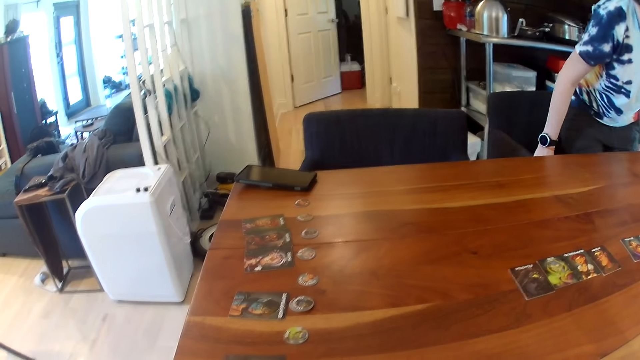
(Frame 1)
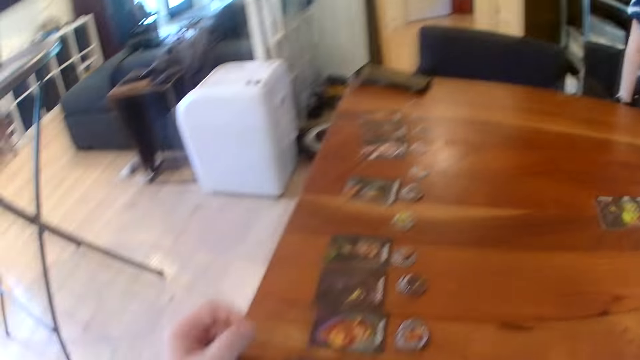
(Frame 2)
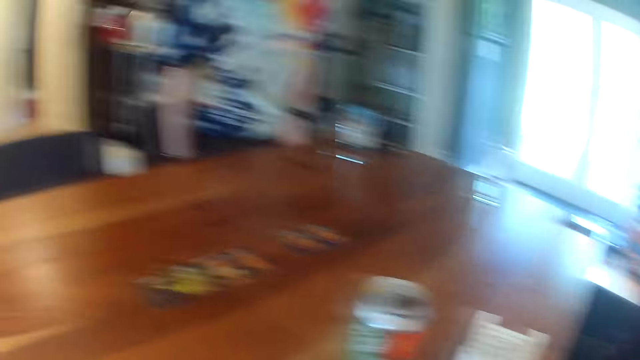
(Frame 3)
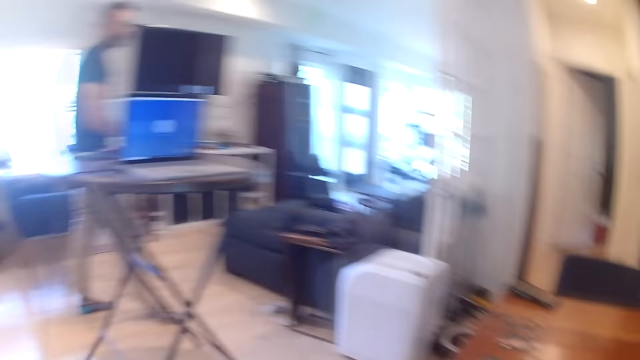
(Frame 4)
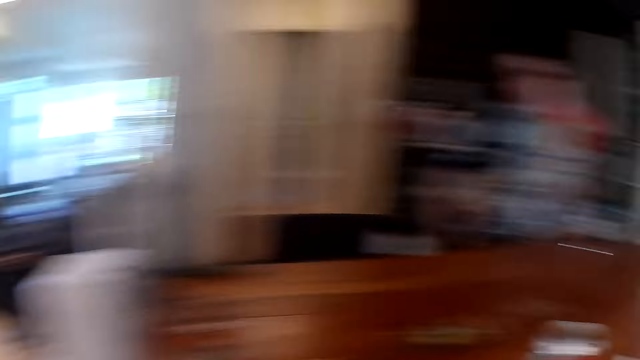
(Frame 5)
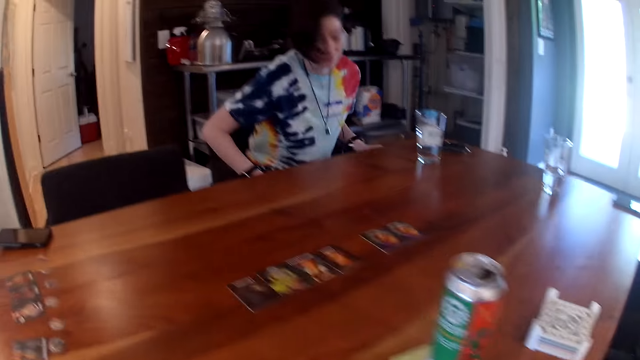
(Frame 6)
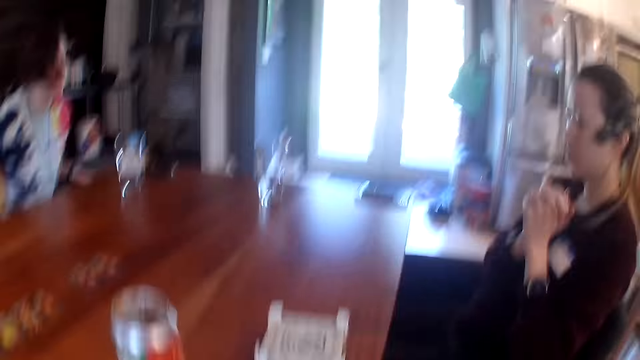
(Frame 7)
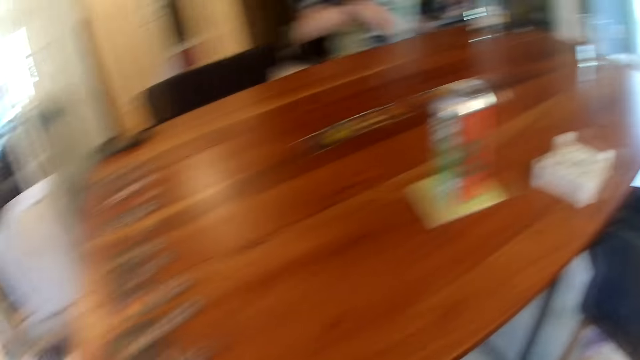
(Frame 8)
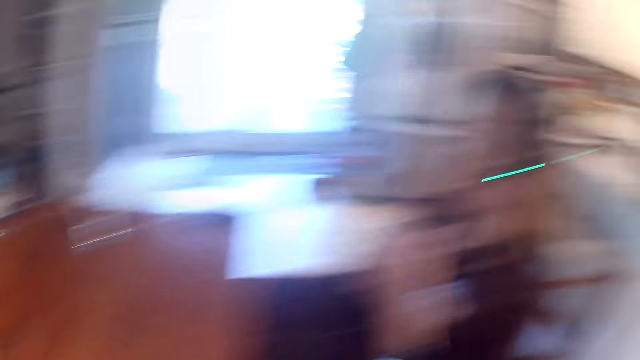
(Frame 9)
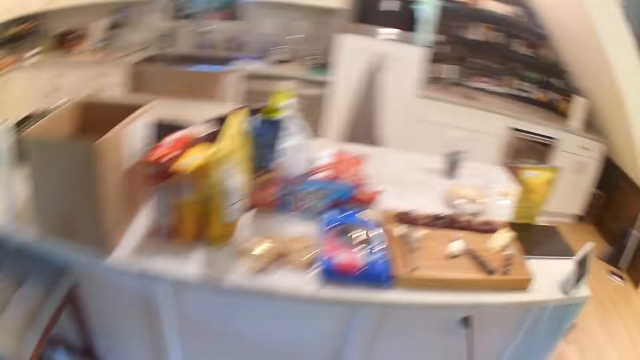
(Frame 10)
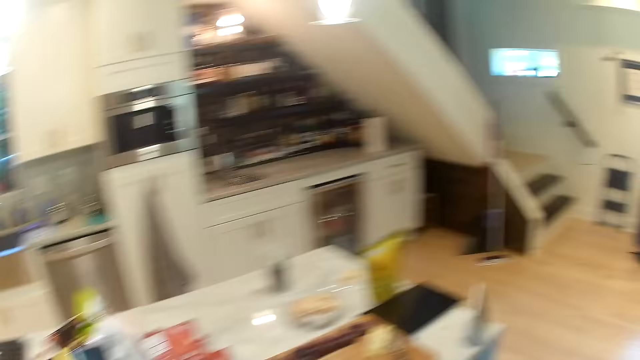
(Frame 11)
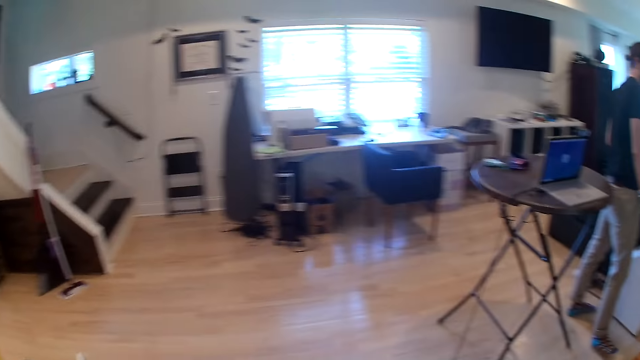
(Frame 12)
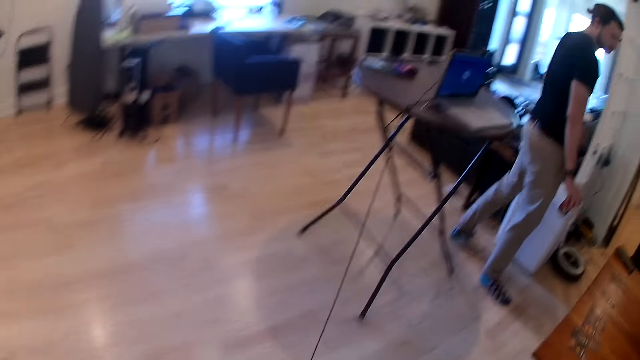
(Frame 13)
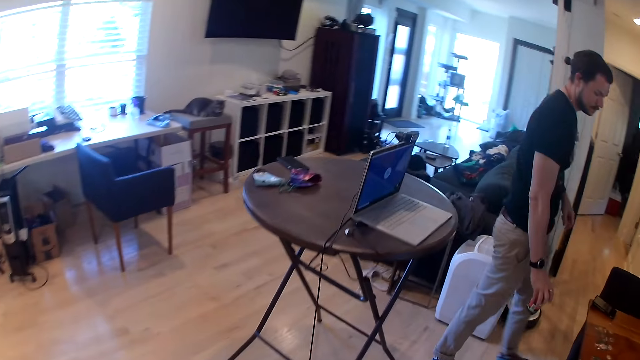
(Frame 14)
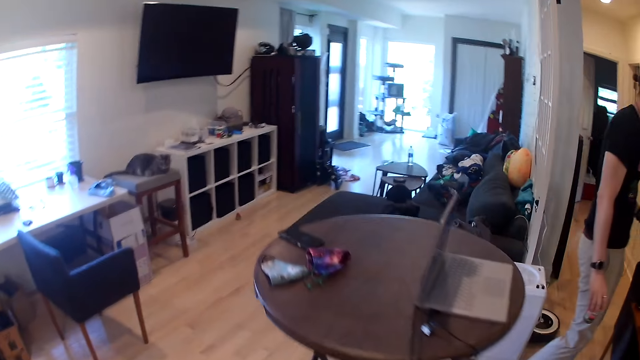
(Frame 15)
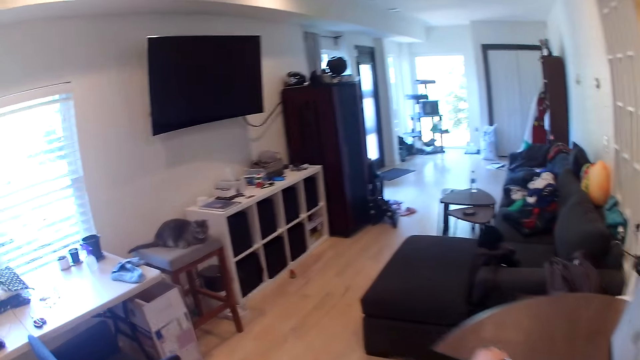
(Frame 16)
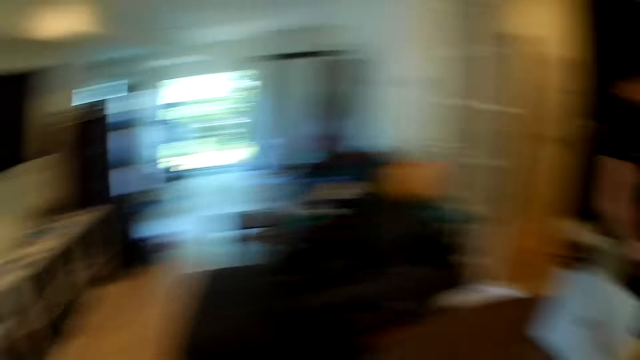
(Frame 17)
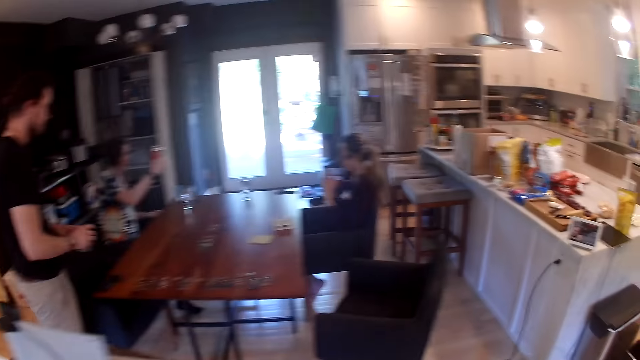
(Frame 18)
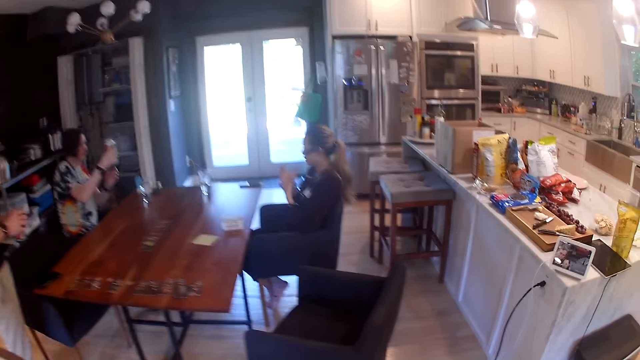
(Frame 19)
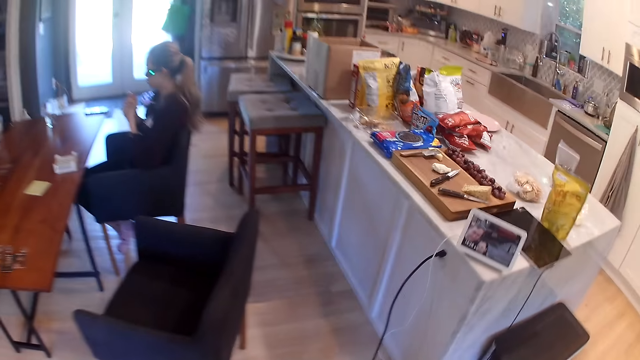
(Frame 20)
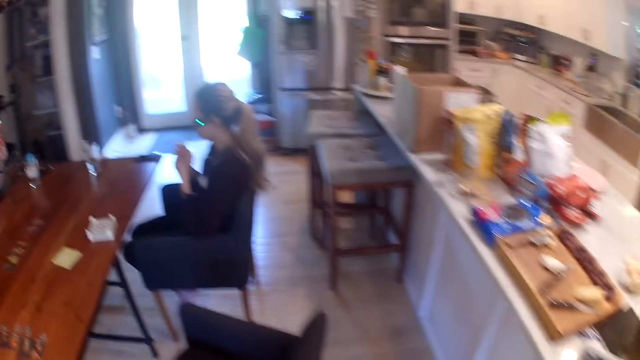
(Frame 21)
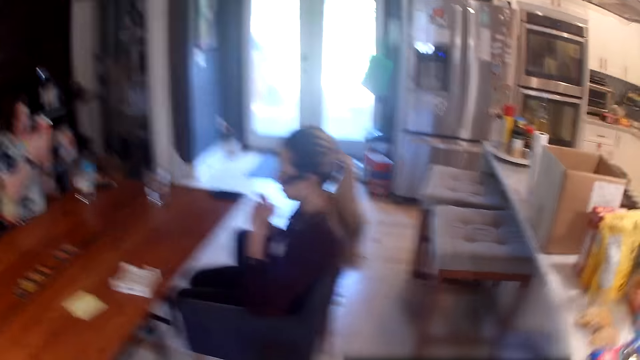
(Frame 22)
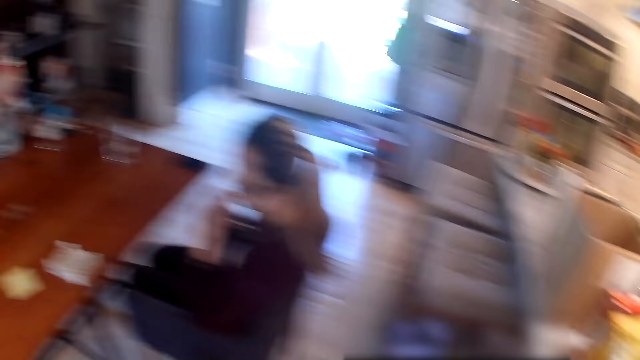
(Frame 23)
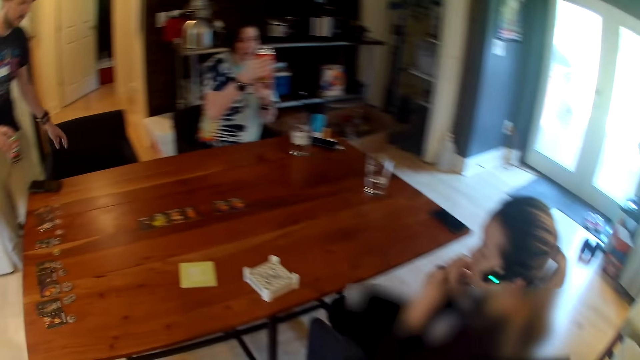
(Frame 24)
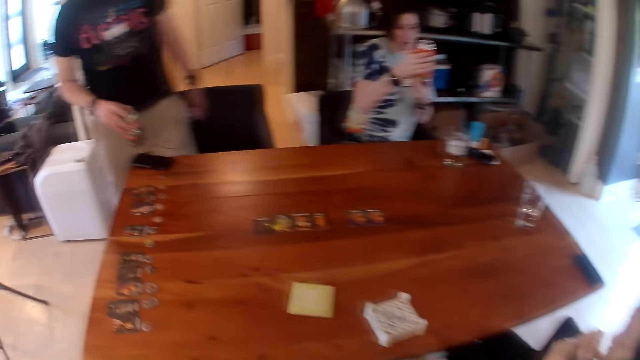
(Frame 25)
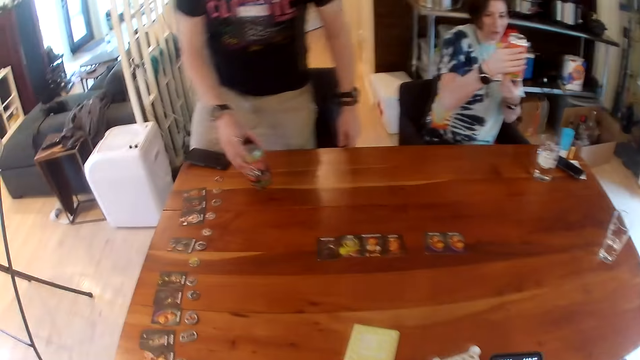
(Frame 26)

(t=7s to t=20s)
A man walks to the table. The woman sits on the chair. The camera wearer gets up from a chair. The woman rubs her face with her right hand. The camera wearer walks. The man holds a can with his right hand. The camera wearer takes a phone from the table with his right hand. The woman holds the can with her right hand. The camera wearer walks. The man holds the can with both hands. Another woman rubs both hands. The first woman holds the can with both hands. The camera wearer operates the phone with his right hand. The man holds the chair with his left hand.

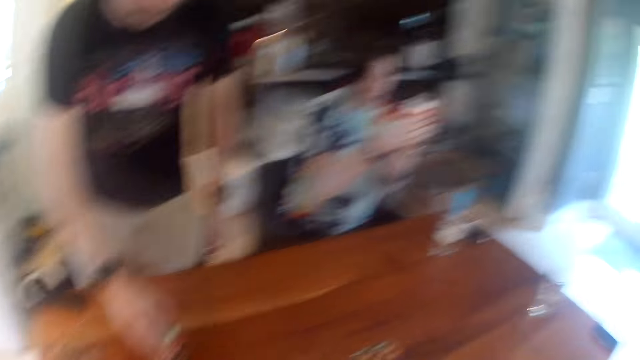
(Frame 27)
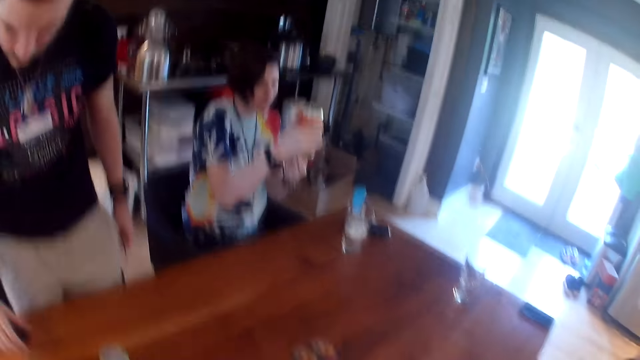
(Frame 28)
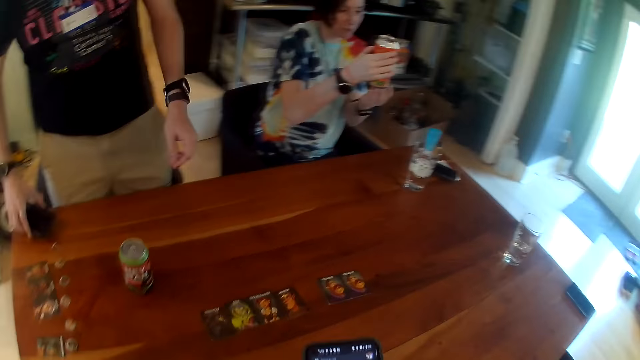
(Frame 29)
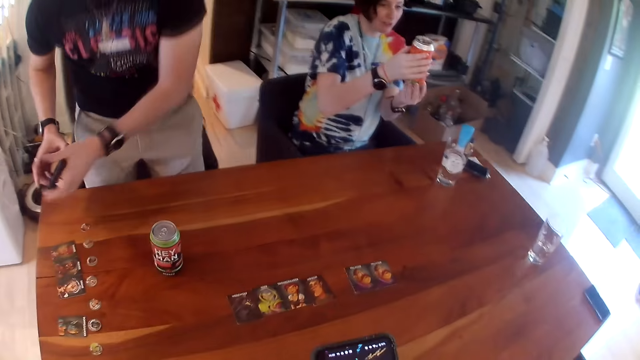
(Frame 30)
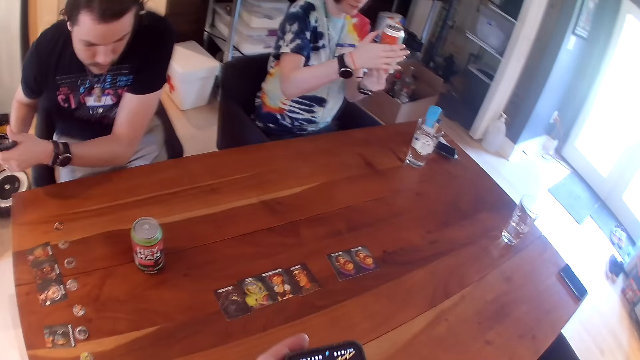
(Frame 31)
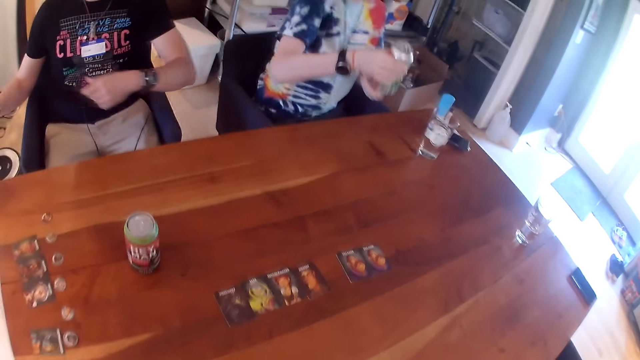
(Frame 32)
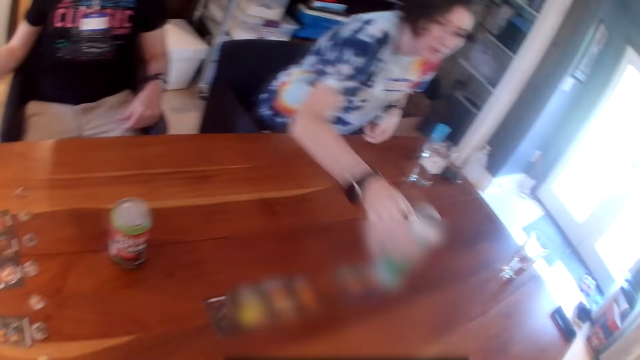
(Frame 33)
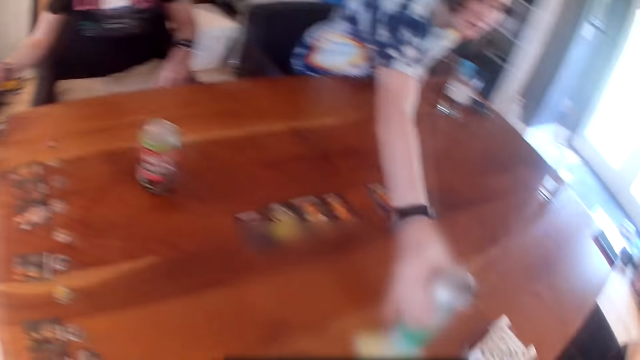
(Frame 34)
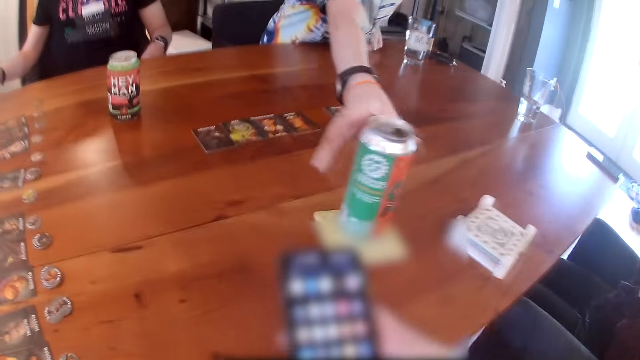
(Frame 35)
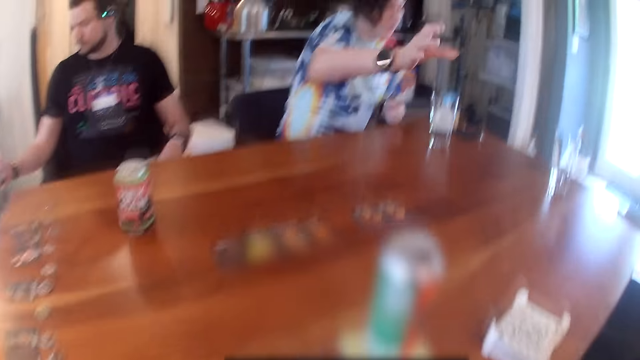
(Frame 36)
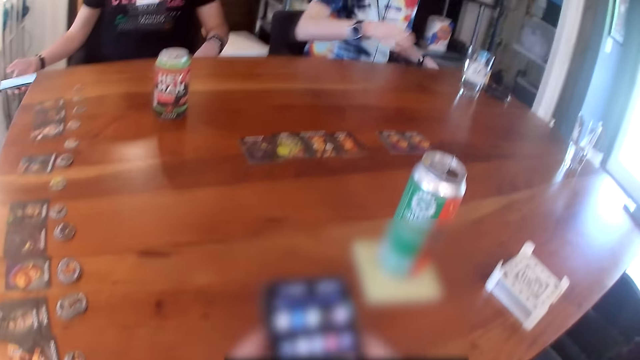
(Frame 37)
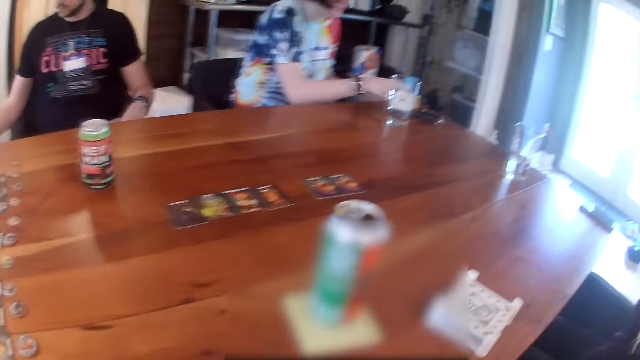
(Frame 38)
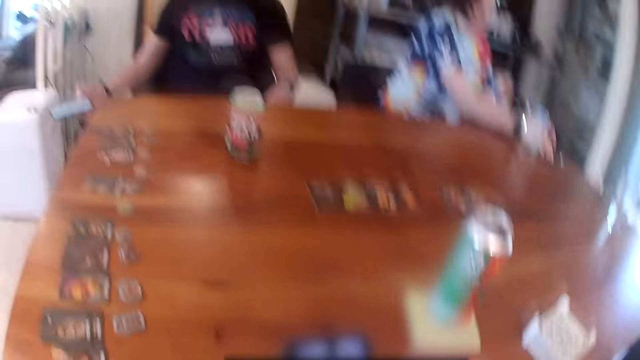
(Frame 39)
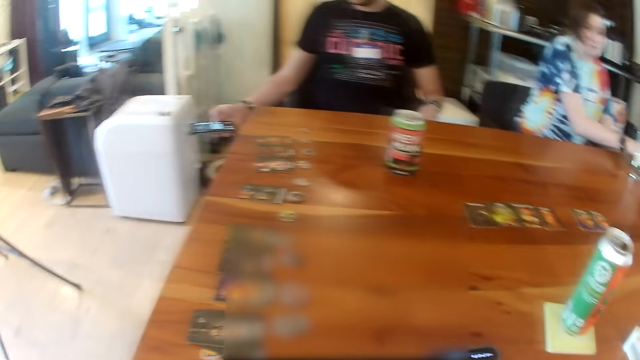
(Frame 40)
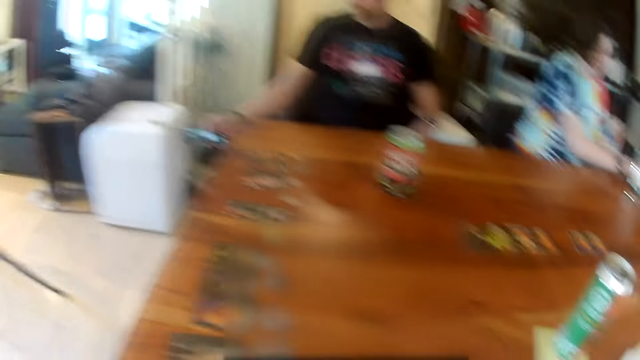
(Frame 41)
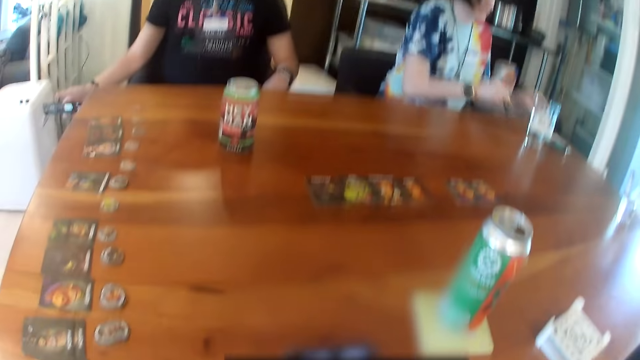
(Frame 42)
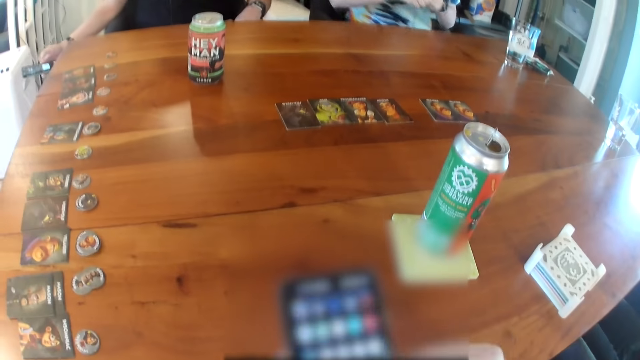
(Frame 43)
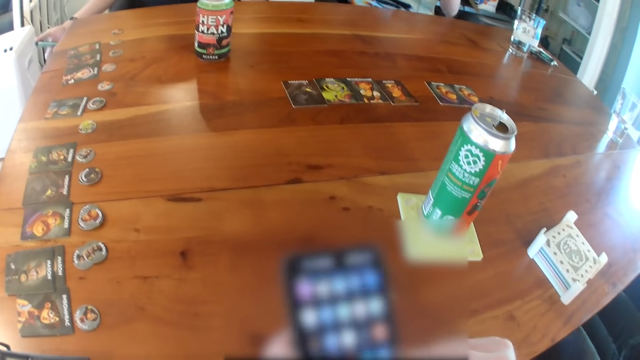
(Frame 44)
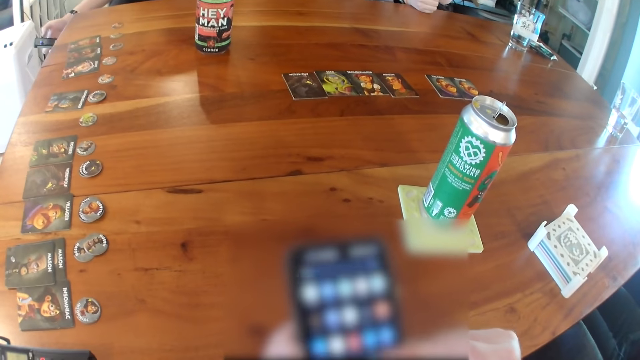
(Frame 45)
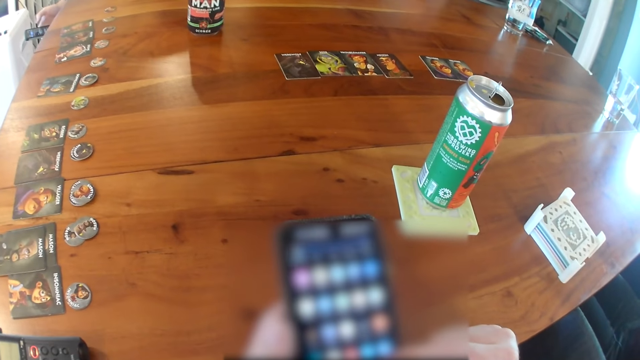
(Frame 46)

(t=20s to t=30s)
The camera wearer sits on the chair. The man drops the can on the table with his right hand, takes a phone from the table with his right hand and passes the phone to his left hand. The camera wearer supports the phone with his left hand. The man sits on the chair and passes the phone to his right hand. The woman places her left hand on the table. The man operates the phone with his right hand. The man gives the camera wearer a container. The woman drops the can on the table with her right hand. The camera wearer holds the phone with both hands. He operates the phone with his right hand. He holds the phone with his left hand. The woman holds the phone with her right hand. The camera wearer talks to the man. The woman takes a cloth from the table with her right hand. The camera wearer operates the phone with his right hand. The woman places her right hand on the table.
